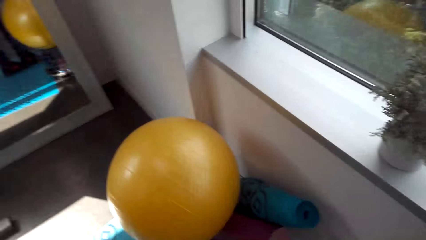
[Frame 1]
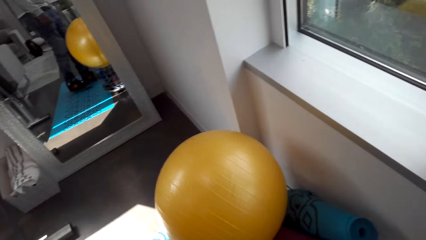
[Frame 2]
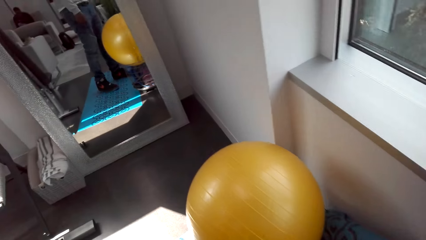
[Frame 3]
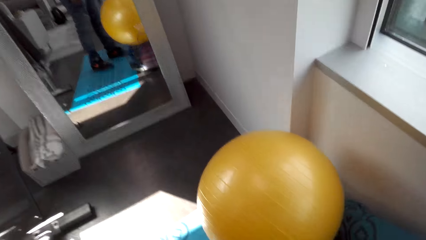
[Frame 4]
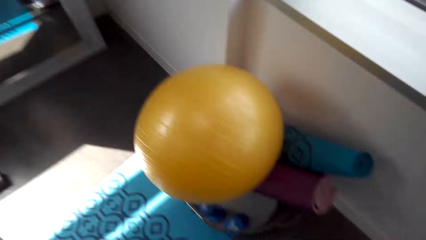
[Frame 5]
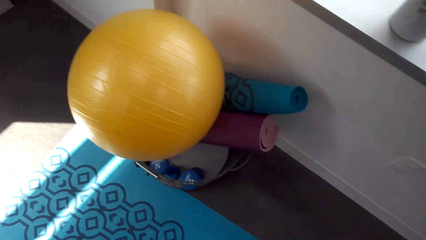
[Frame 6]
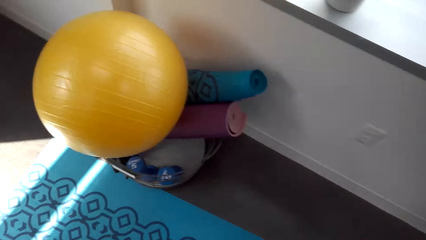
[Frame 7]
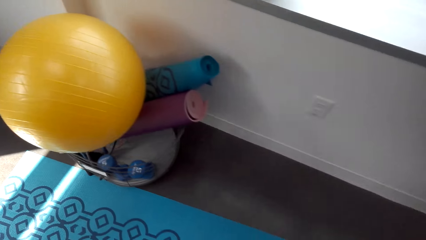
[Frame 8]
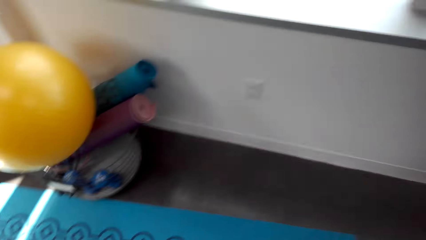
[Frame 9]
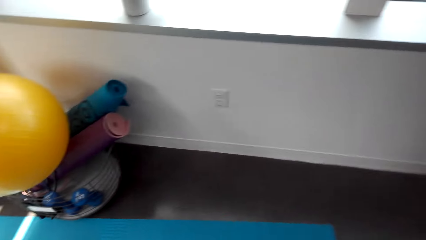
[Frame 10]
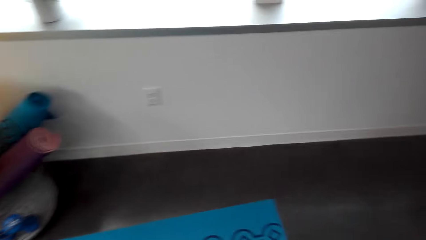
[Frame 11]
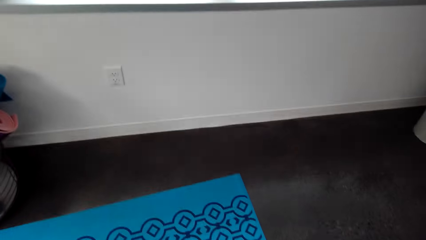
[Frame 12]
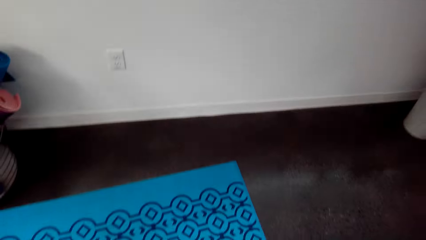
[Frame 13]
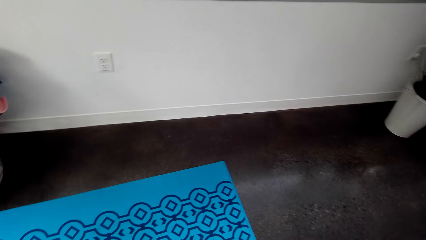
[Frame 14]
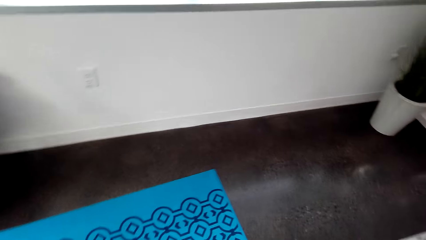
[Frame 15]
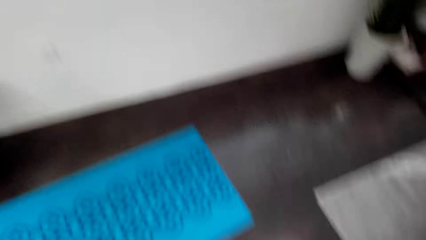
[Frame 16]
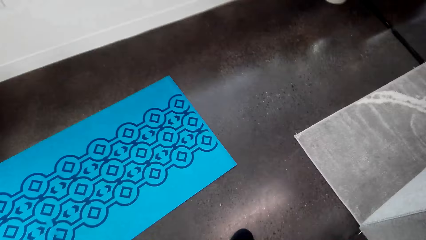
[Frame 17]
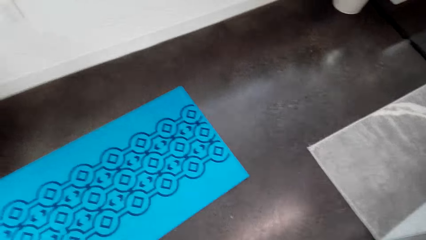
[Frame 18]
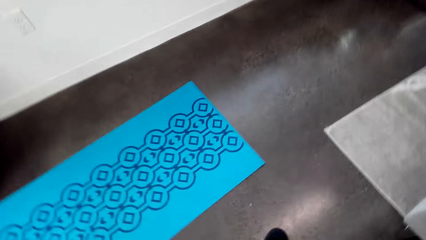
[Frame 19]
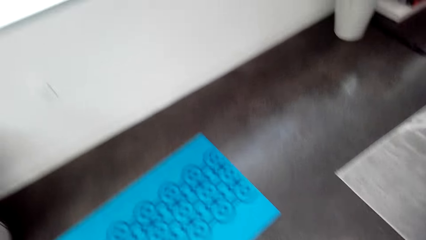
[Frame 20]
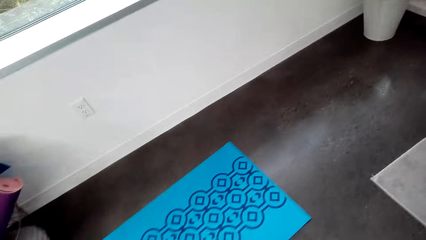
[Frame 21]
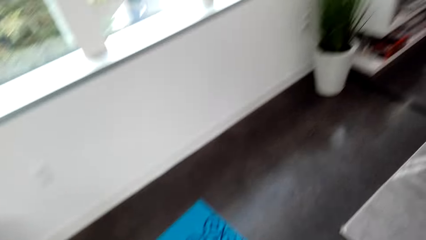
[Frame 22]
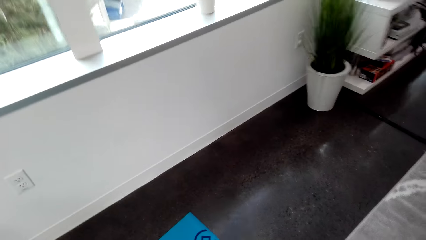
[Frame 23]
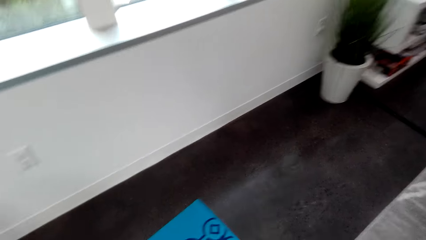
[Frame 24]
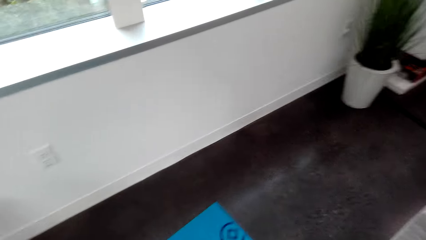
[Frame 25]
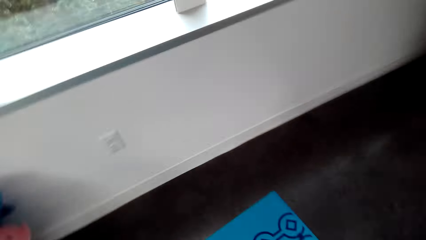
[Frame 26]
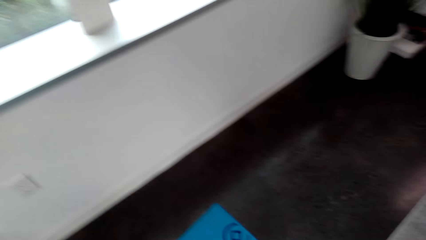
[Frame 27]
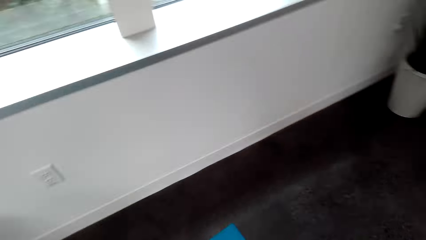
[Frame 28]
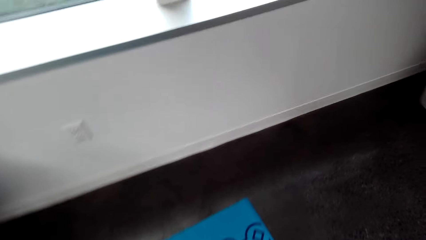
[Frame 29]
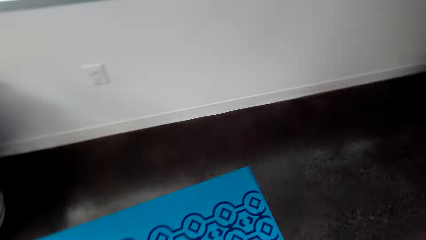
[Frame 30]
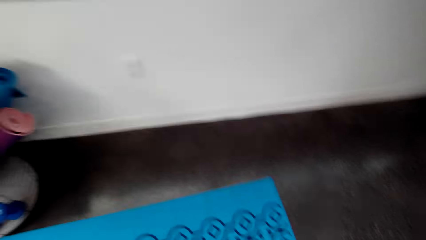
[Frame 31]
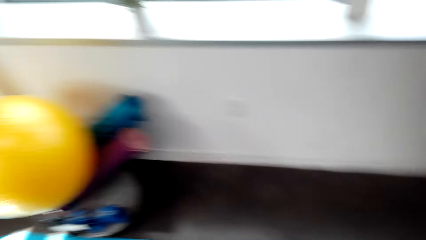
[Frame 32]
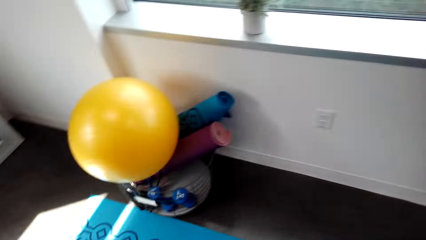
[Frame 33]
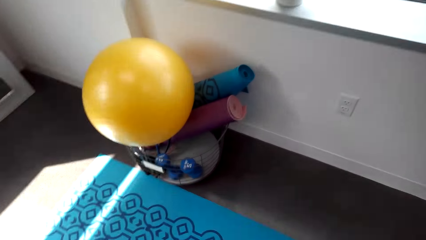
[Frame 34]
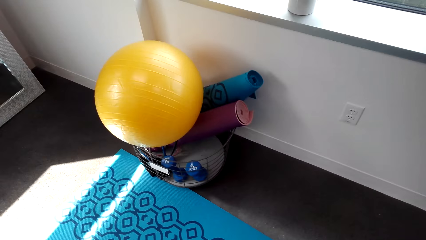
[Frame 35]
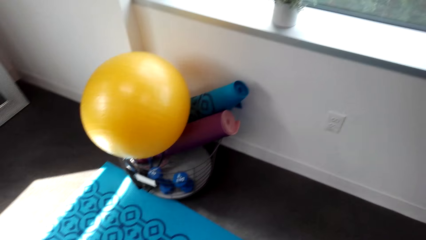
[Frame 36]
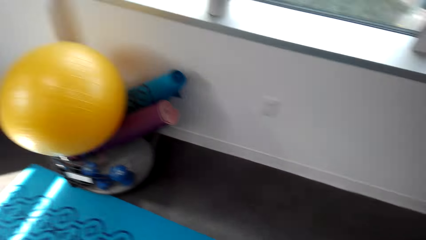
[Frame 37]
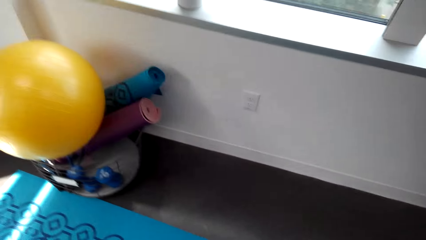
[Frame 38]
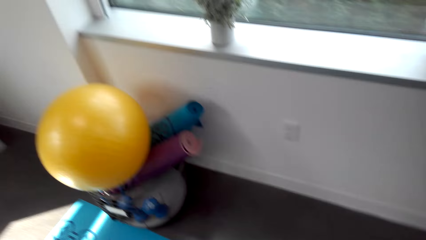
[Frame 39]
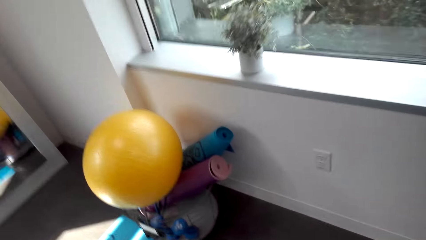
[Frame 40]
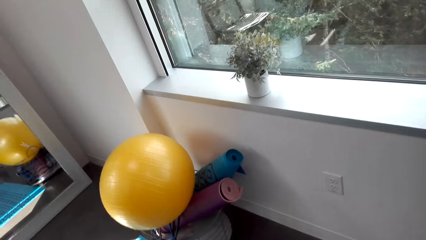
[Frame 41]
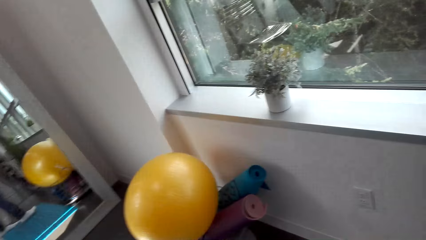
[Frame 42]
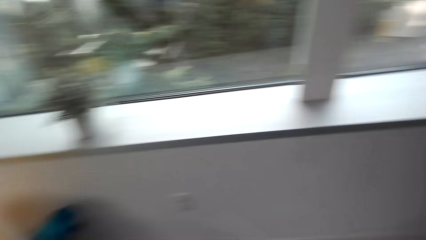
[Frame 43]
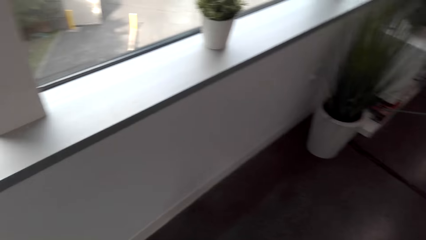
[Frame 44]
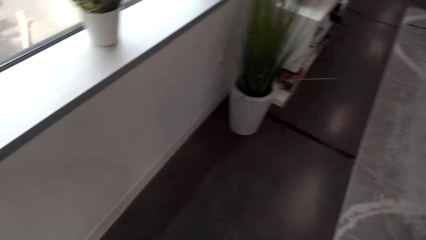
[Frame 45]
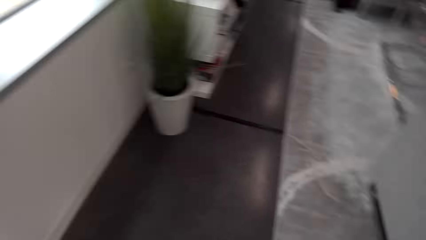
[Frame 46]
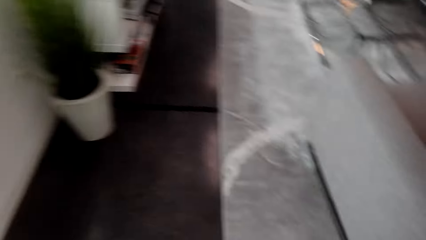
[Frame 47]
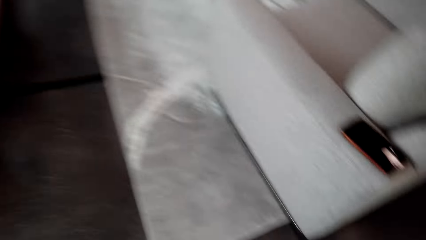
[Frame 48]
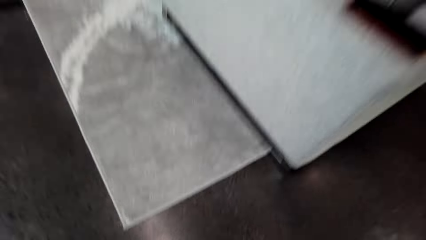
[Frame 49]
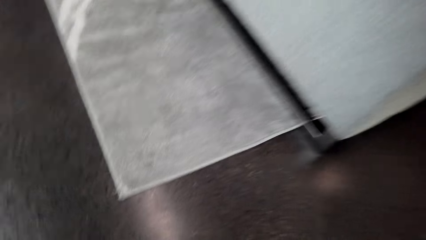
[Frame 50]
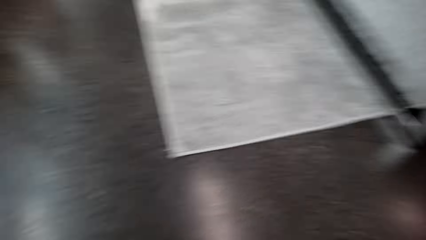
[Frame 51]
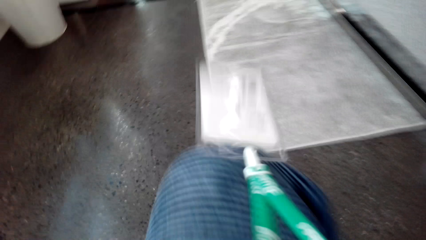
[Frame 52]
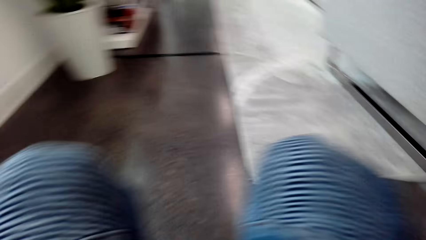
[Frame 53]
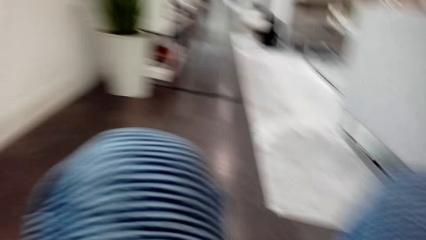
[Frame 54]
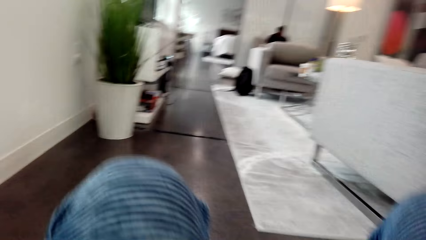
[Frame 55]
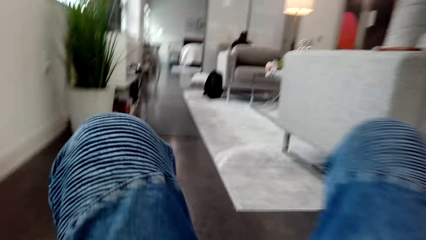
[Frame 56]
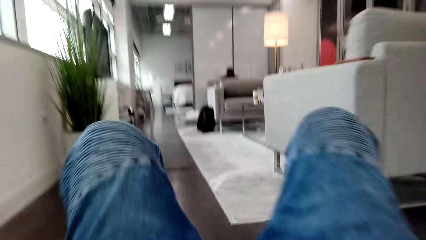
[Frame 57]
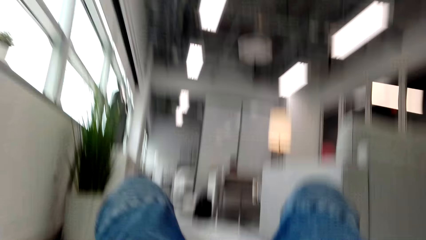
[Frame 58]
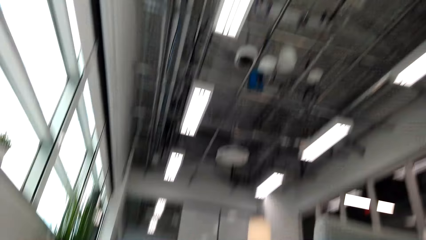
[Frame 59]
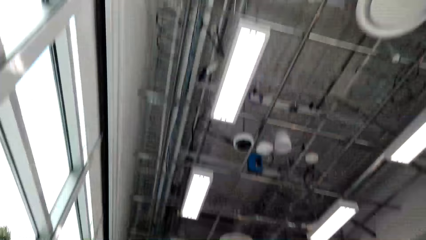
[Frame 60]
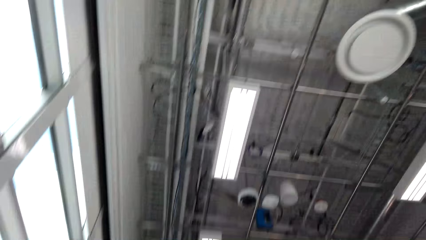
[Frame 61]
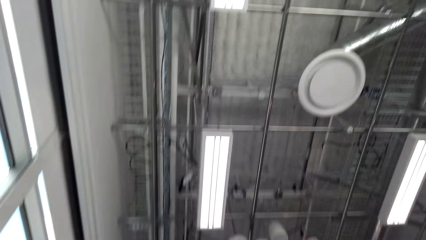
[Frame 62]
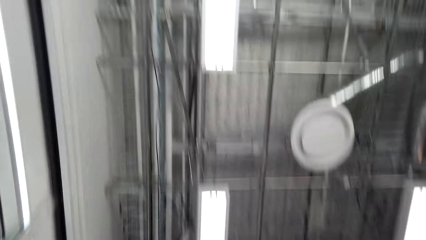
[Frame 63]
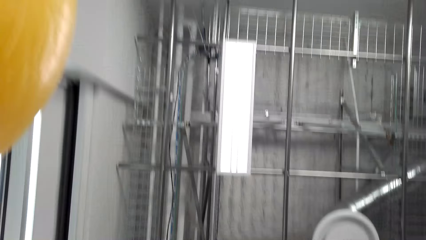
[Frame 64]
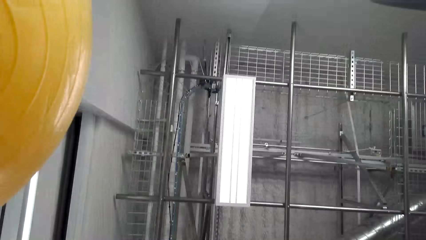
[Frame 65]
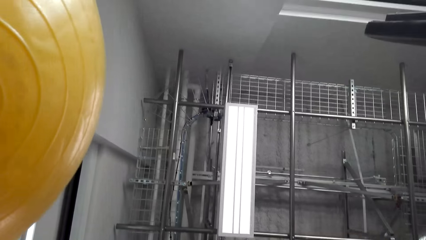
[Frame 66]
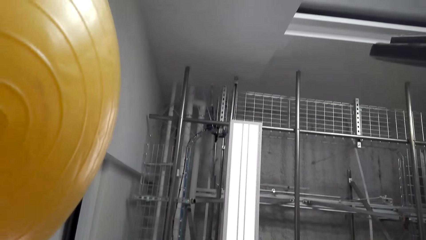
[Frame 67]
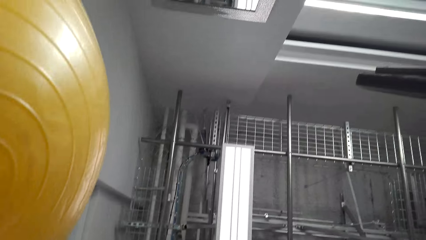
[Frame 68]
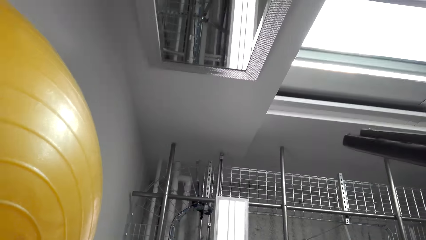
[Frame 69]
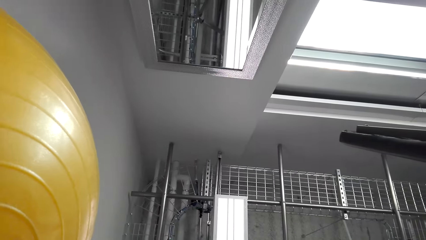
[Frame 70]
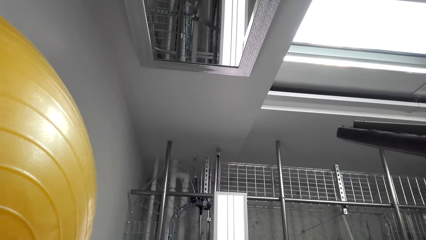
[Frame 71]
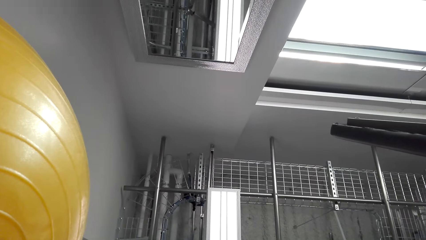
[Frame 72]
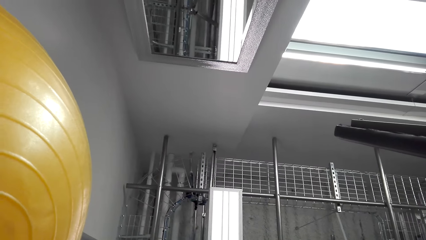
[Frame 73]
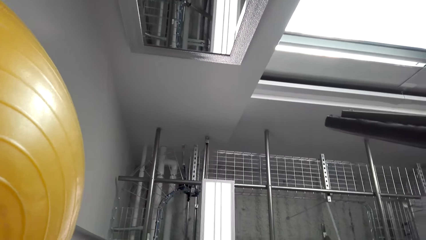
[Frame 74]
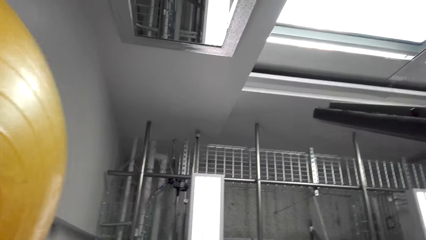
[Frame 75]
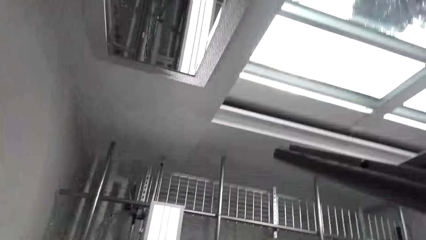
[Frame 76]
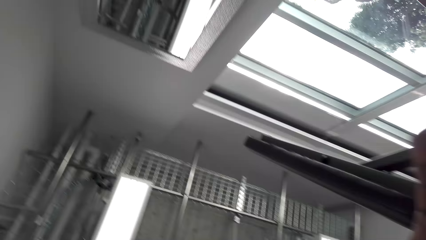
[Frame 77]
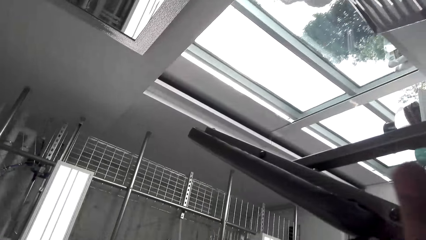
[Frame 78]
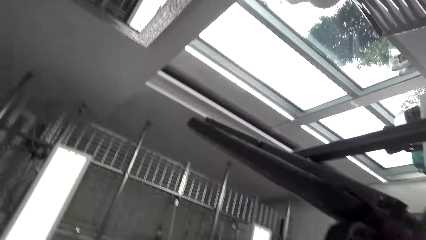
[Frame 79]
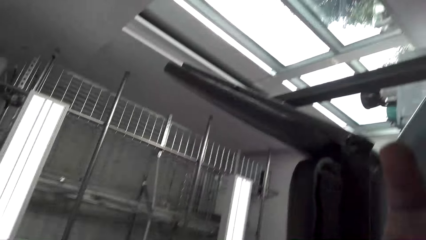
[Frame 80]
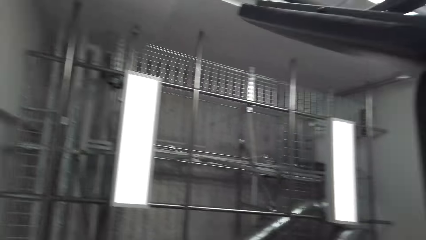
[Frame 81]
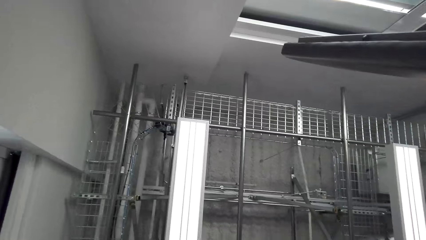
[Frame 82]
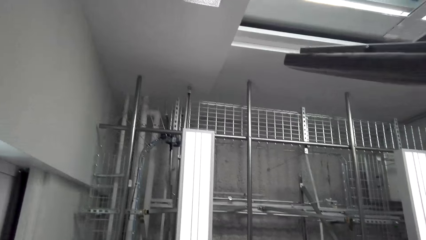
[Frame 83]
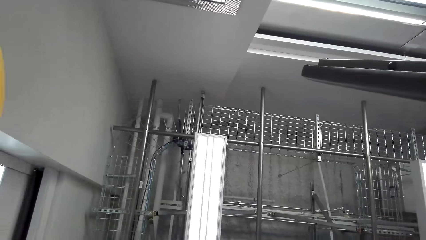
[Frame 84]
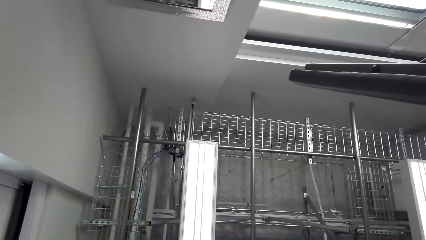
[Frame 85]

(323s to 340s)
The camera wearer adjusts a mat on the floor. They sit on the floor. They look towards the ceiling.
